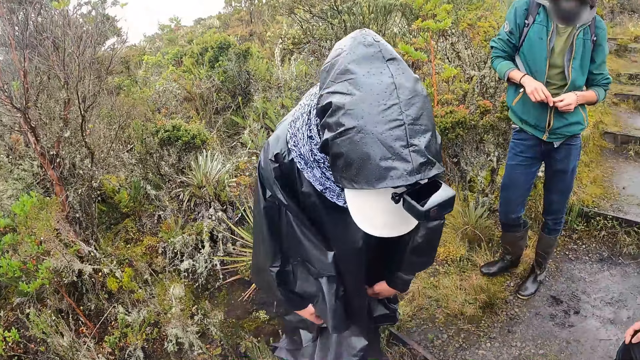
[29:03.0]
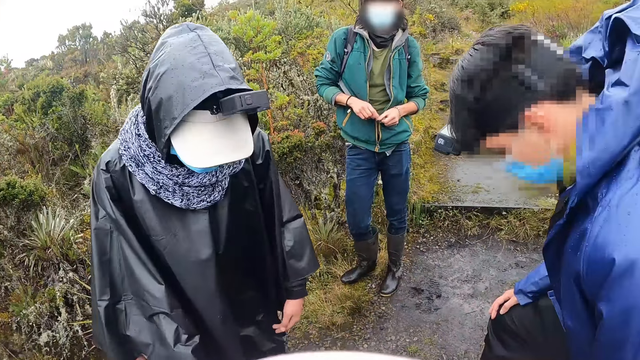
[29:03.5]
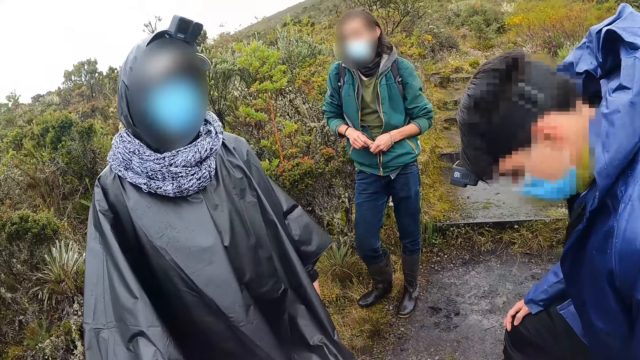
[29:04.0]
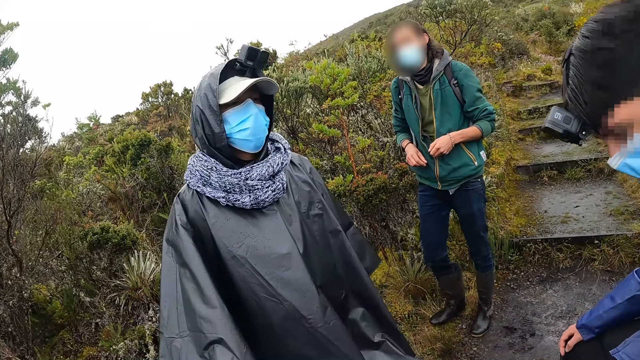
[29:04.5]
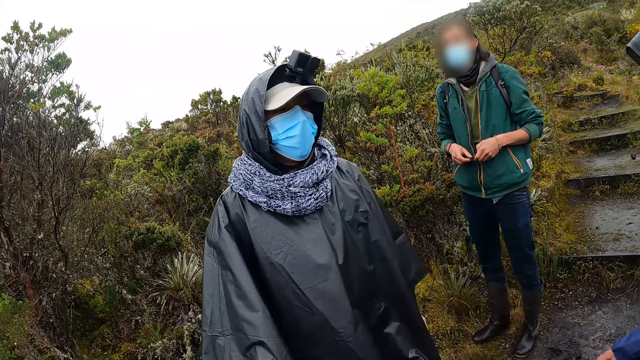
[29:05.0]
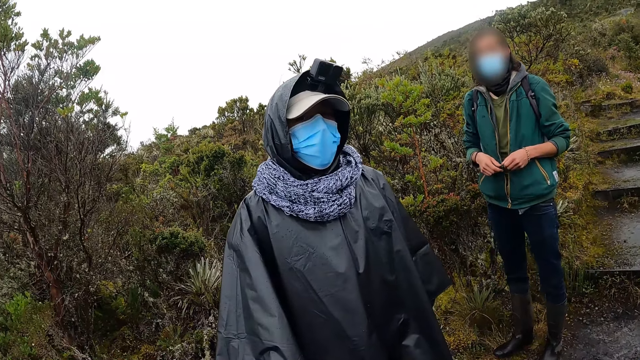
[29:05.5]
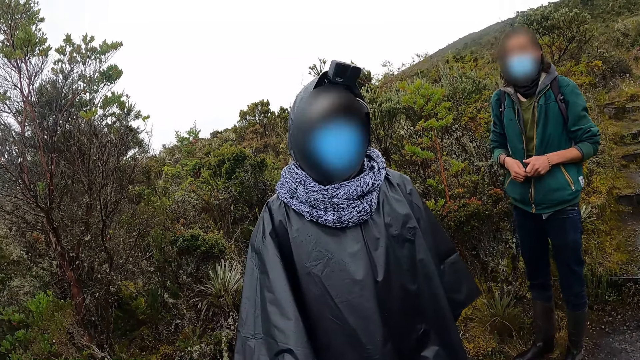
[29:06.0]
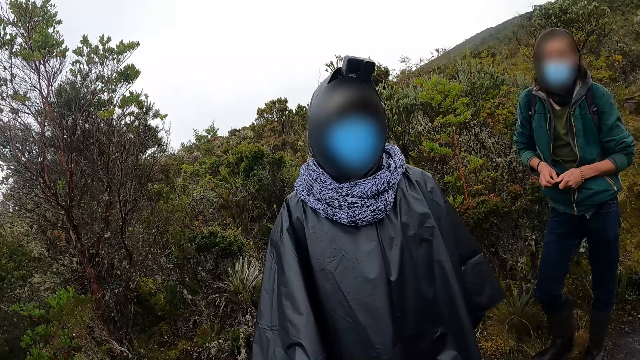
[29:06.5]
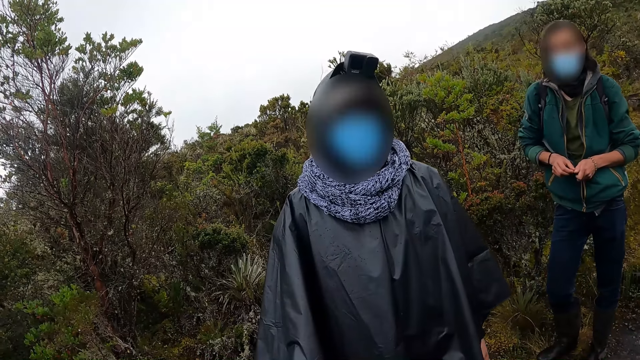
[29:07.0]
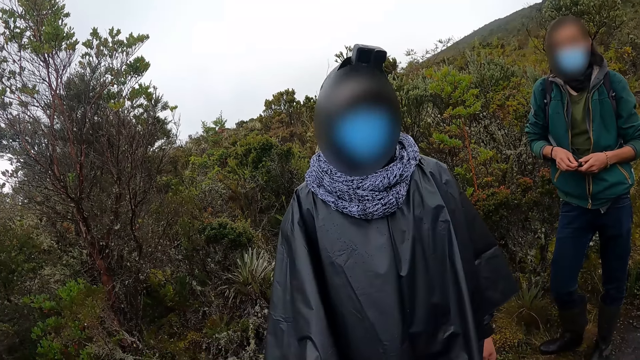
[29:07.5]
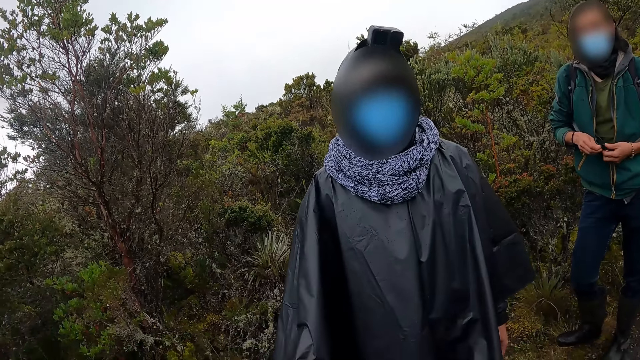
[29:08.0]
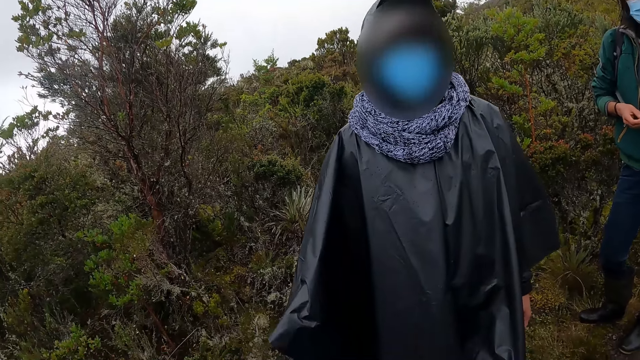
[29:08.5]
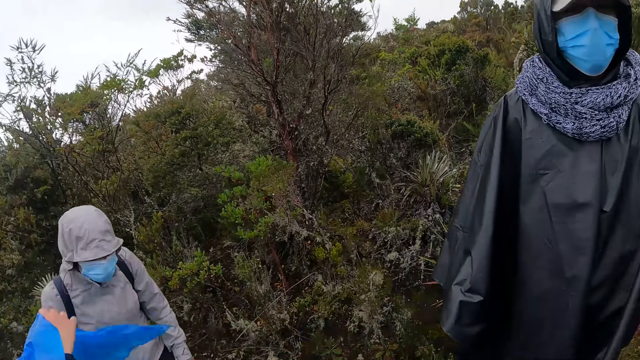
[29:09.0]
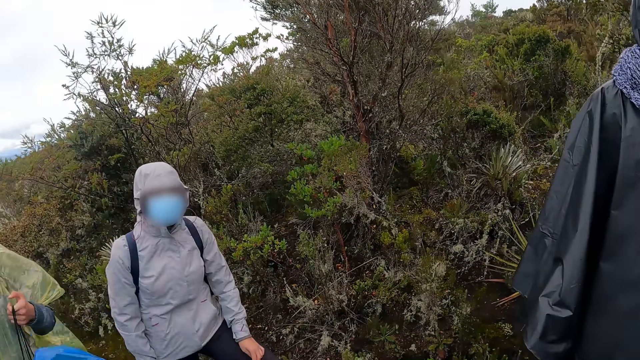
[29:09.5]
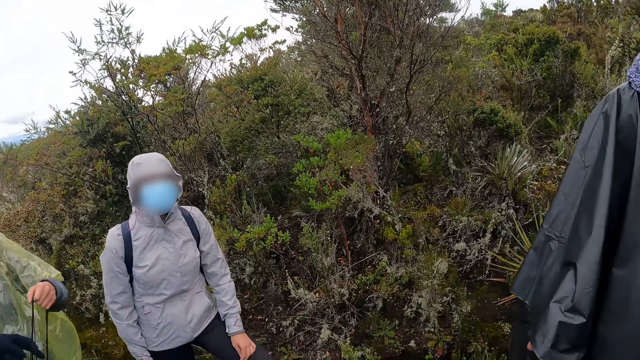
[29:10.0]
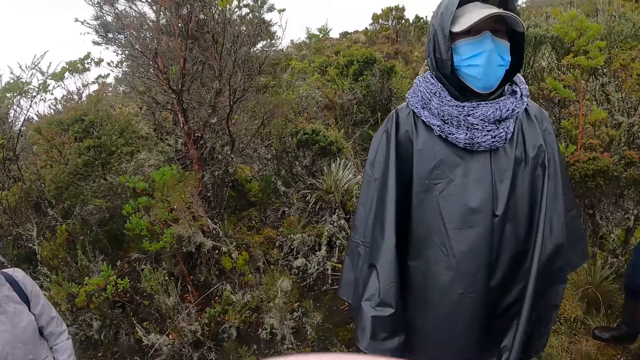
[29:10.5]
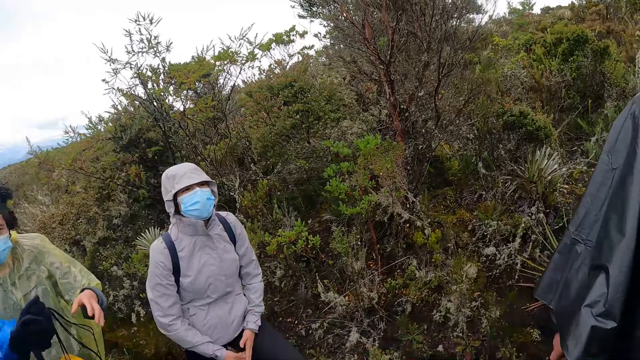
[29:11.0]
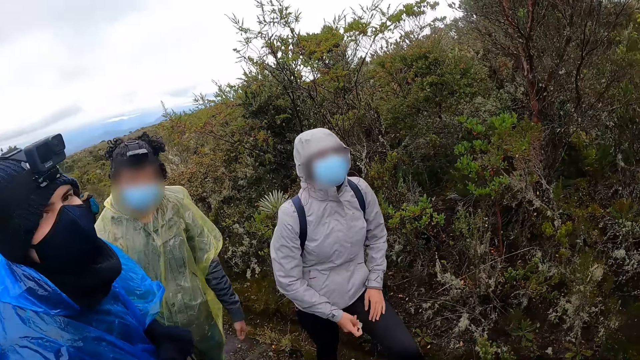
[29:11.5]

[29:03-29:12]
A man stares at his shoes. Another man stares at his shoes. The camera wearer stares around. They interact with the group of people.

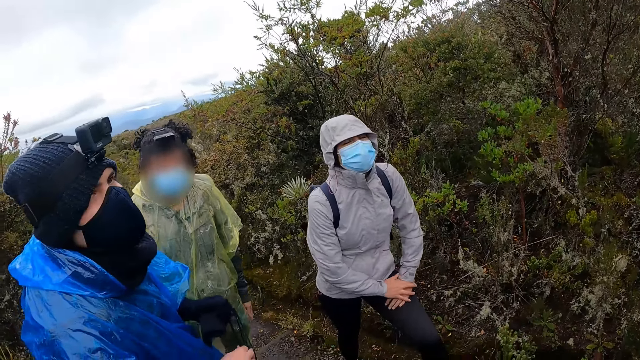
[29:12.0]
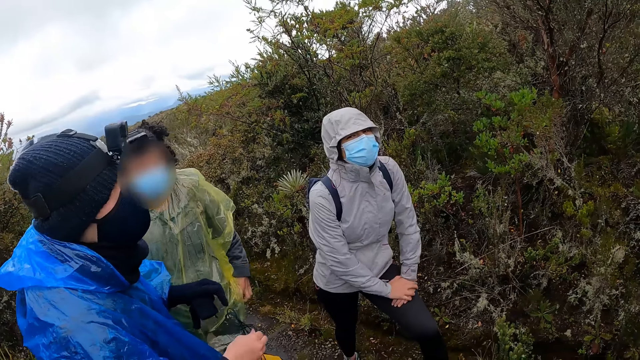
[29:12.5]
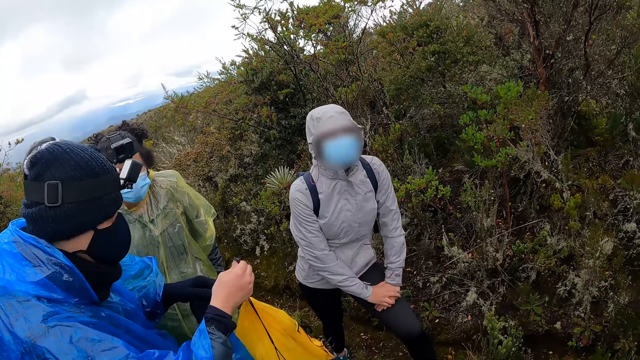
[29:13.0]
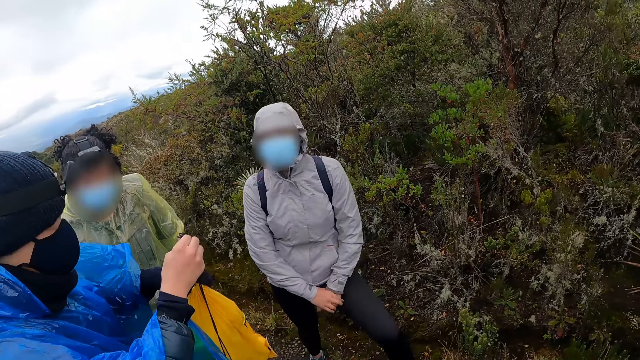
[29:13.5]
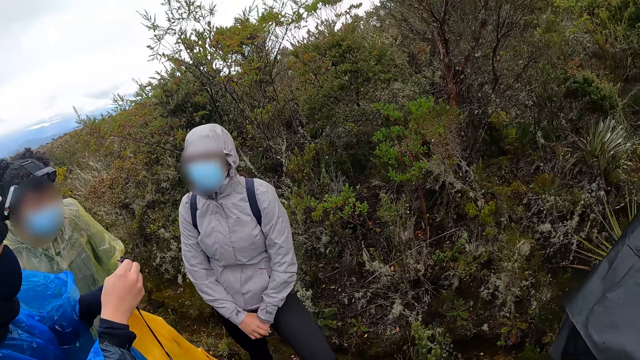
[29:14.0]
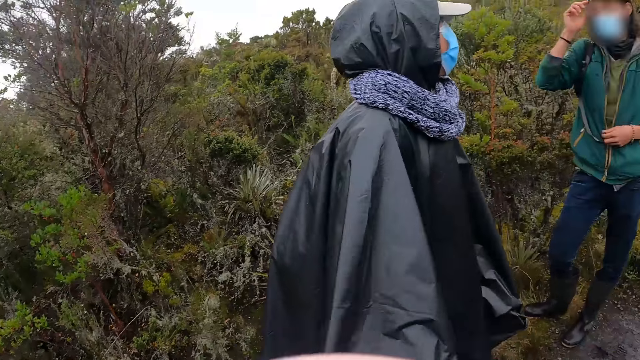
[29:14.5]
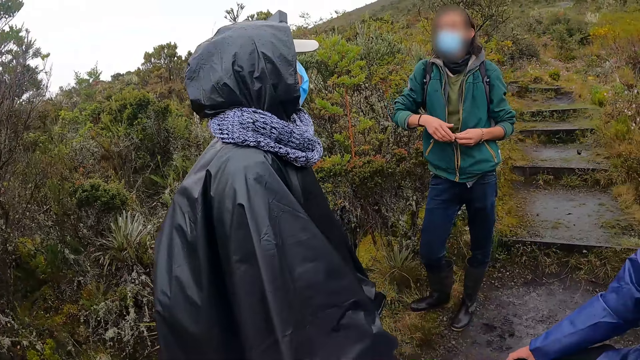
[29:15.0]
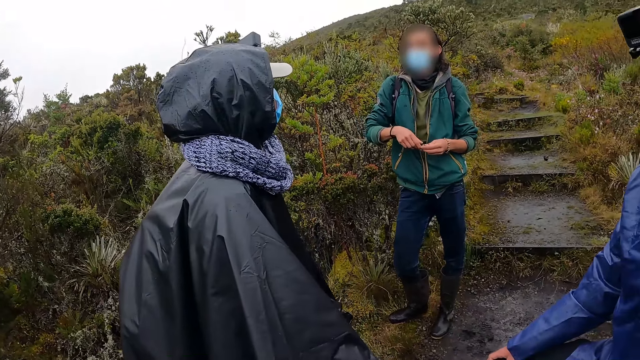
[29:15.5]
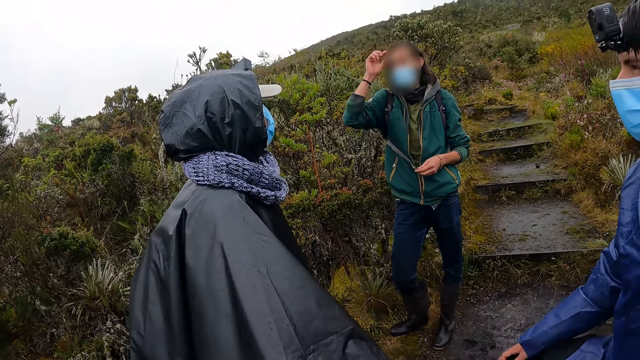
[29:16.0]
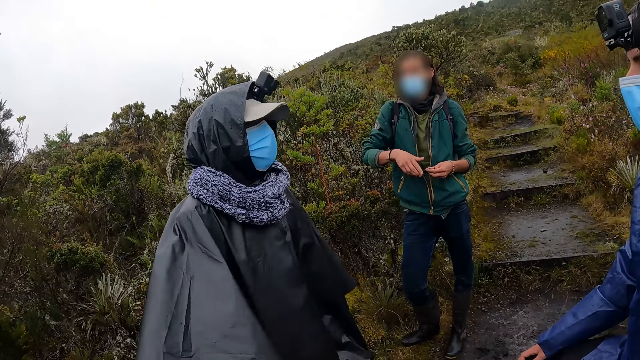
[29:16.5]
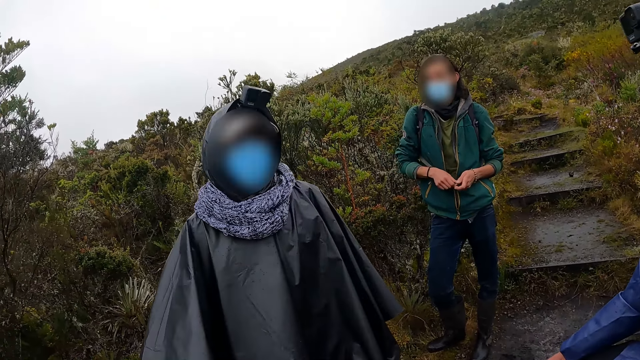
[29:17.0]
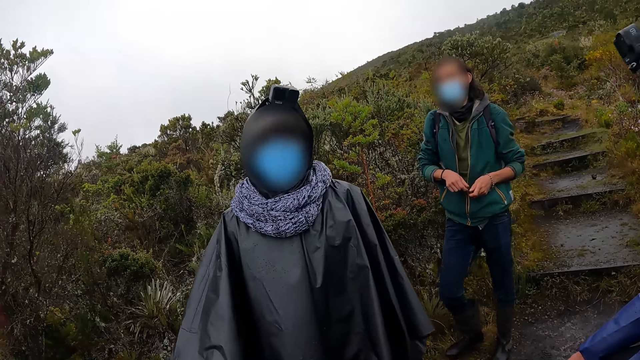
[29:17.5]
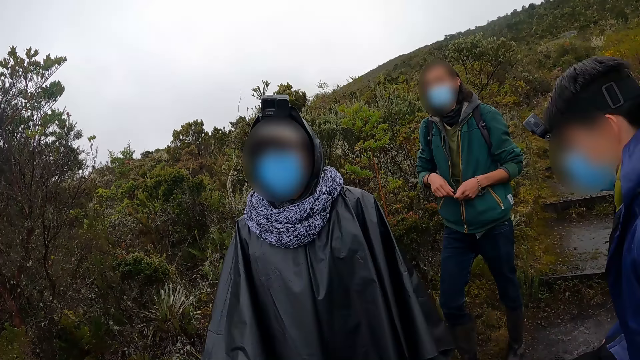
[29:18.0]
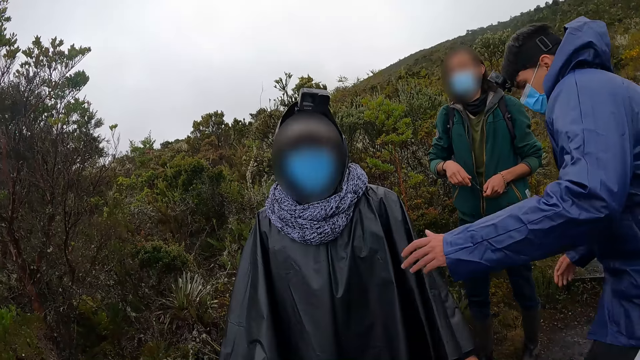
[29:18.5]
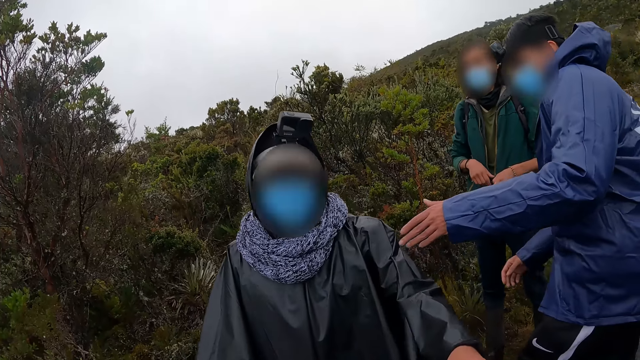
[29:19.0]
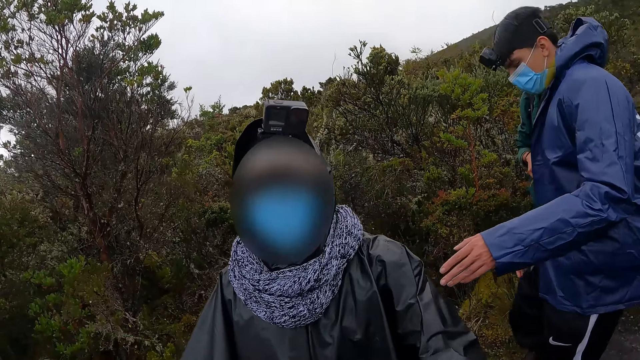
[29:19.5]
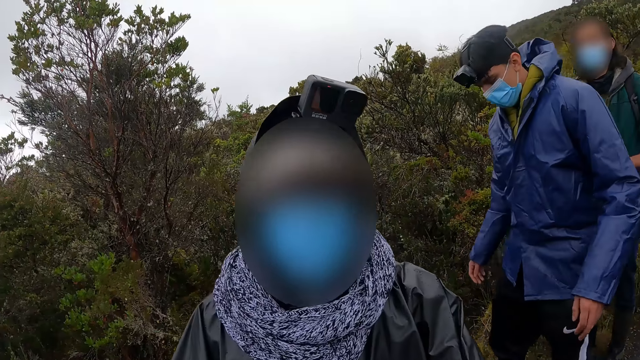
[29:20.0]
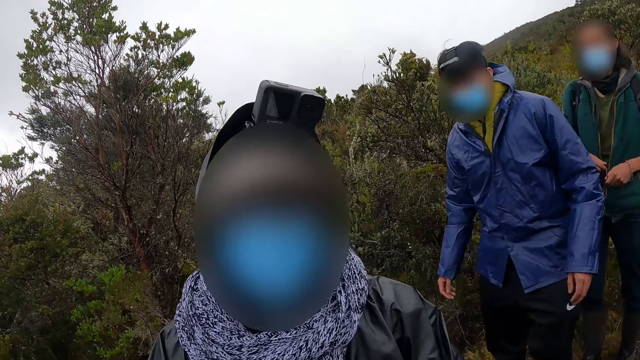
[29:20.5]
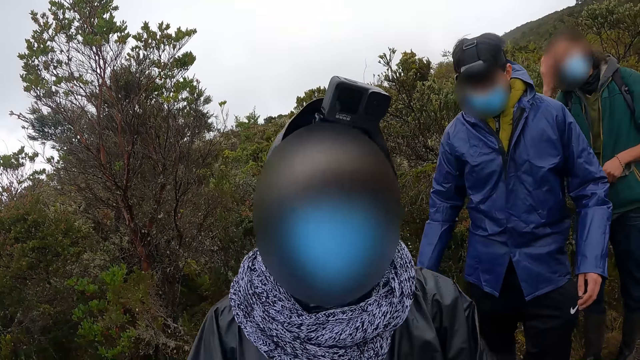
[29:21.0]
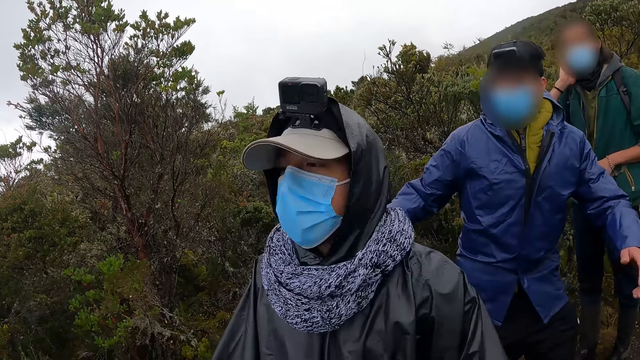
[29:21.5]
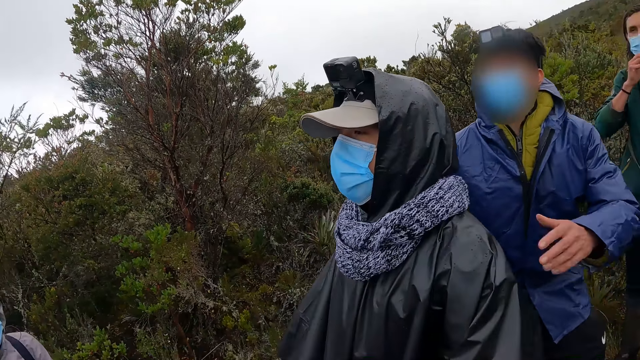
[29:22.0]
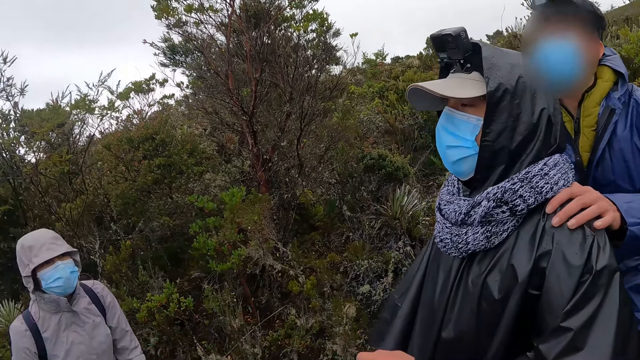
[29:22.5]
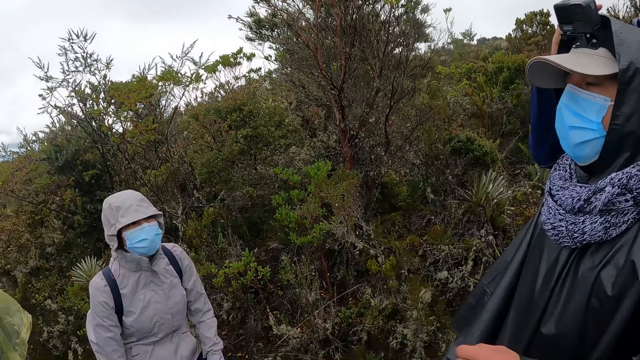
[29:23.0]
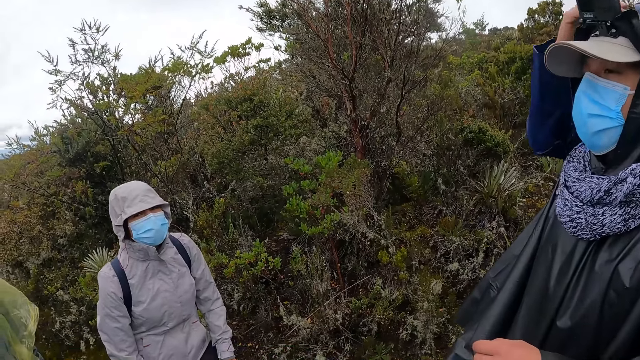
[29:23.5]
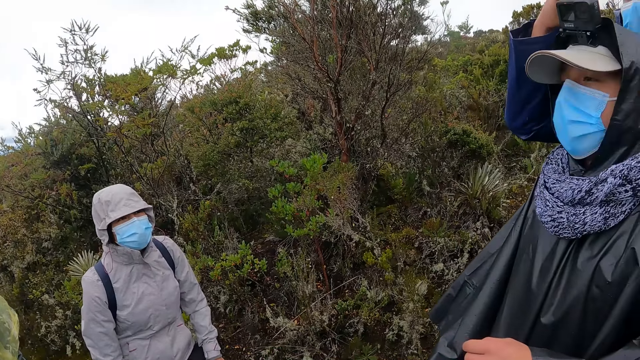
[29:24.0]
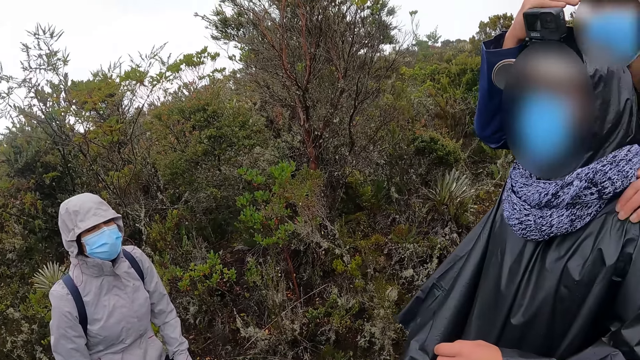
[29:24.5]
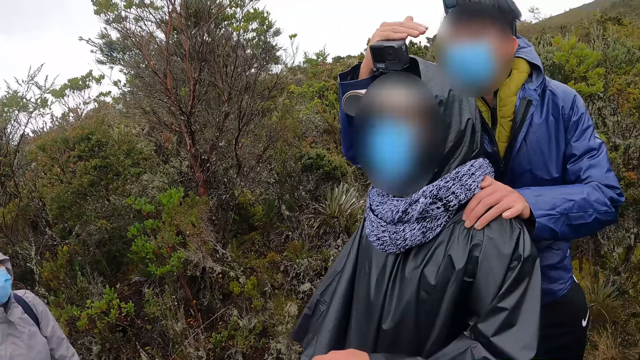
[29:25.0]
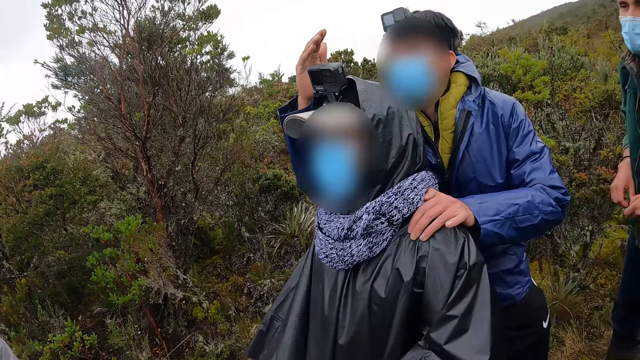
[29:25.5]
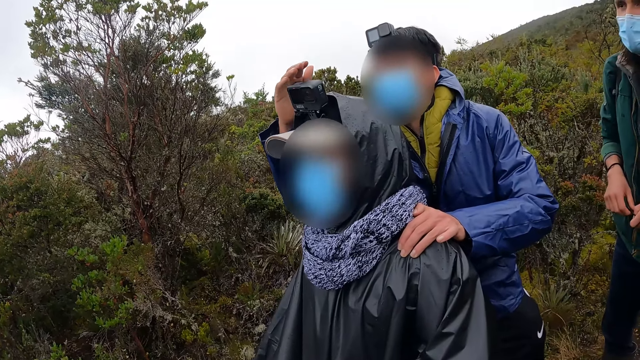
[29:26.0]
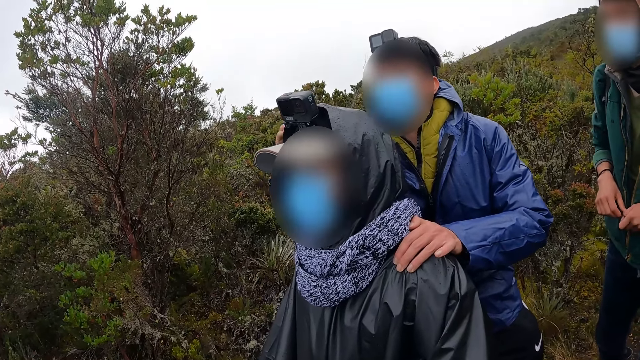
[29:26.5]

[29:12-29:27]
A man adjusts a bag in his hands. Another man interacts with the group of people, gestures, converses, and touches his head with his right hand. A third man walks on the path. A fourth man walks towards the camera wearer. The third man walks towards the fourth man. The second man touches his hair with his right hand. The third man touches the fourth man on his shoulders with his hands. The third man stands behind the fourth man, looks through a camera on the head of the fourth man, and adjusts the camera on the fourth man's head.
